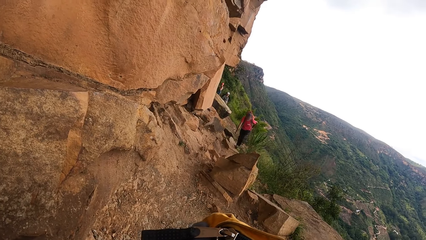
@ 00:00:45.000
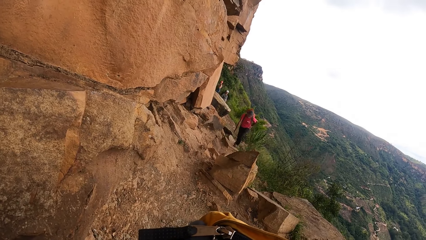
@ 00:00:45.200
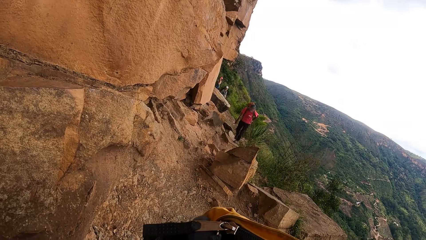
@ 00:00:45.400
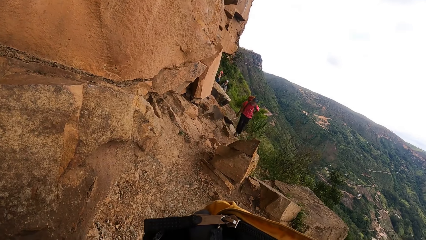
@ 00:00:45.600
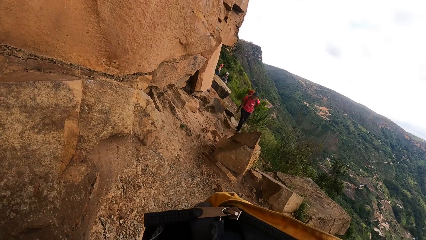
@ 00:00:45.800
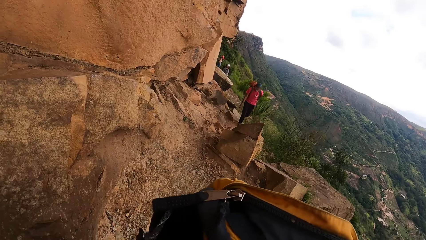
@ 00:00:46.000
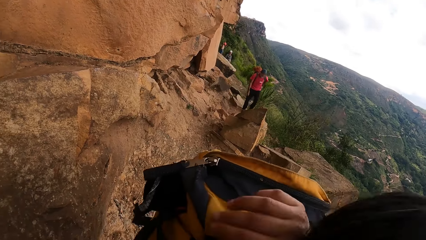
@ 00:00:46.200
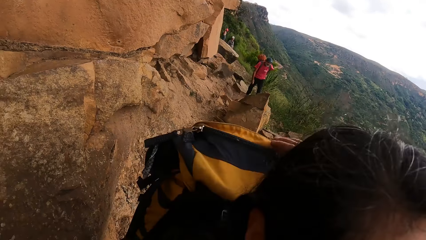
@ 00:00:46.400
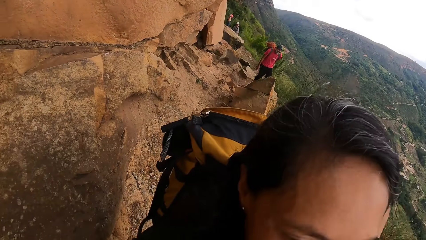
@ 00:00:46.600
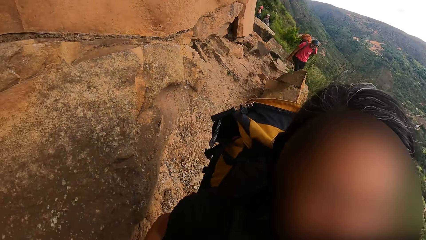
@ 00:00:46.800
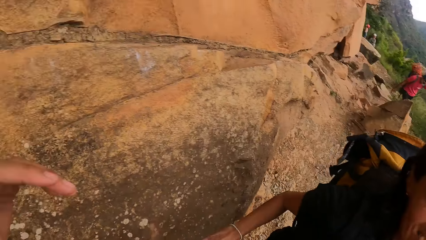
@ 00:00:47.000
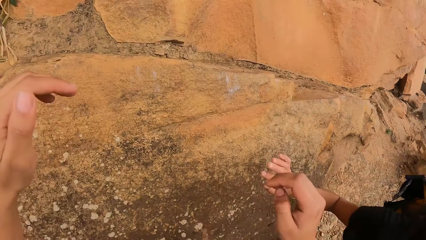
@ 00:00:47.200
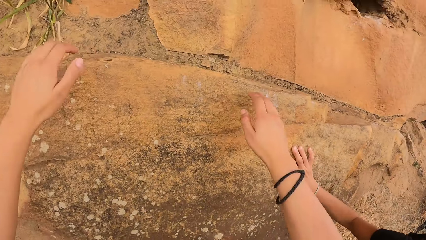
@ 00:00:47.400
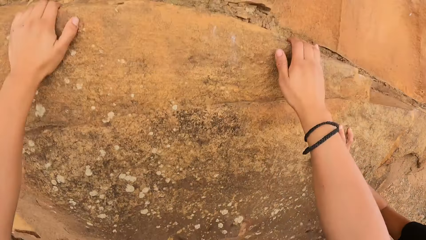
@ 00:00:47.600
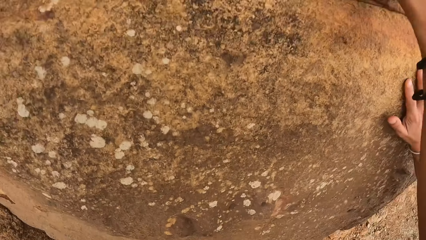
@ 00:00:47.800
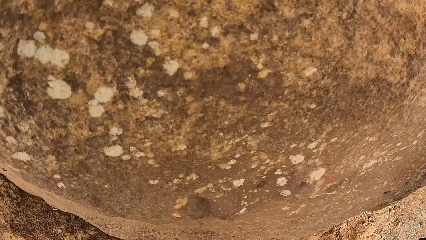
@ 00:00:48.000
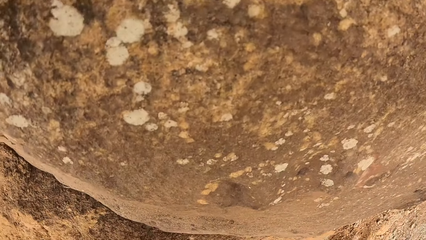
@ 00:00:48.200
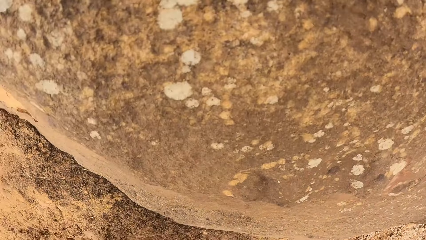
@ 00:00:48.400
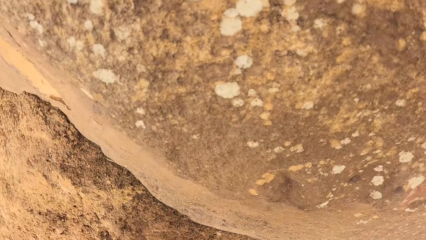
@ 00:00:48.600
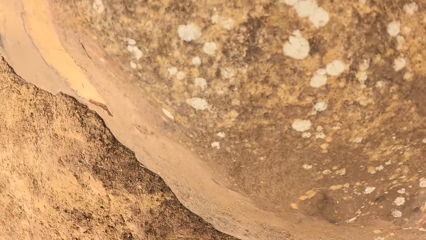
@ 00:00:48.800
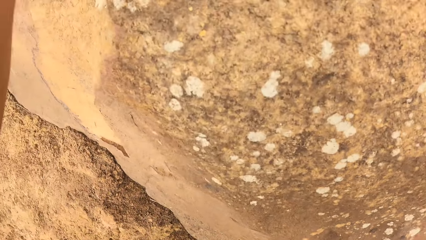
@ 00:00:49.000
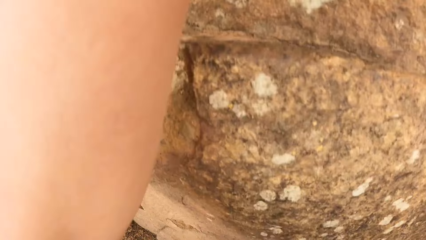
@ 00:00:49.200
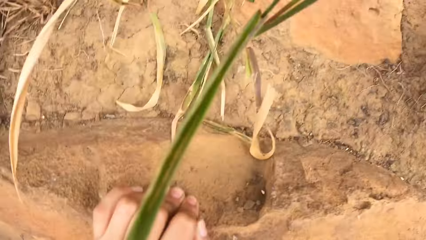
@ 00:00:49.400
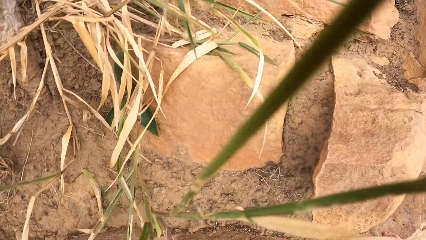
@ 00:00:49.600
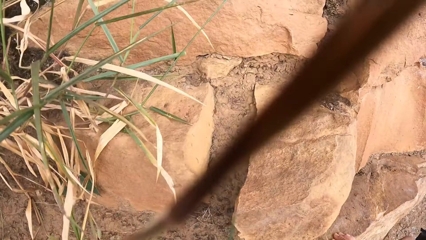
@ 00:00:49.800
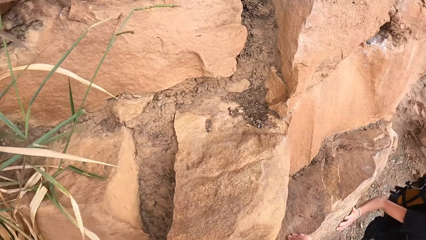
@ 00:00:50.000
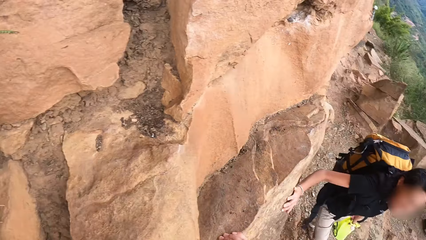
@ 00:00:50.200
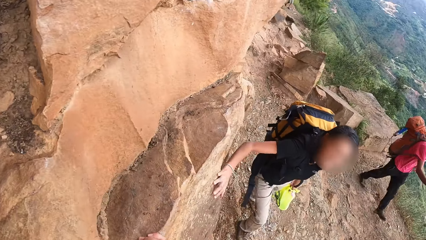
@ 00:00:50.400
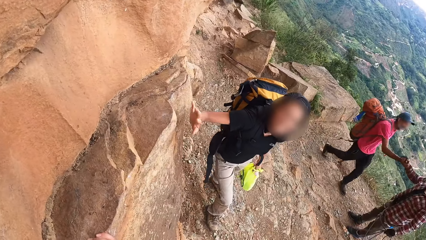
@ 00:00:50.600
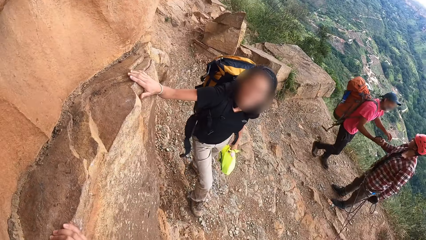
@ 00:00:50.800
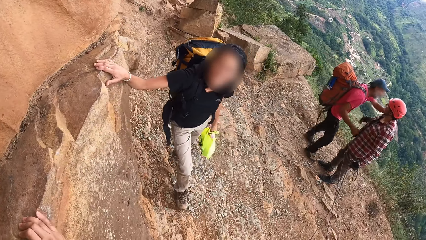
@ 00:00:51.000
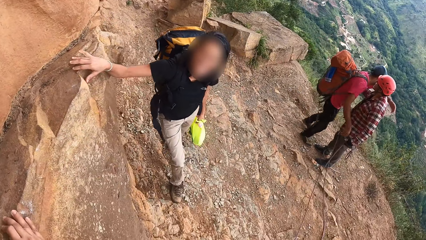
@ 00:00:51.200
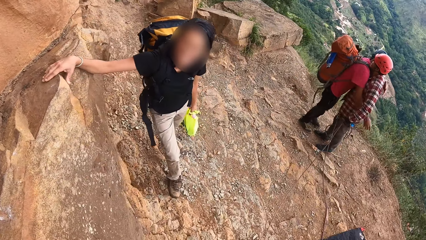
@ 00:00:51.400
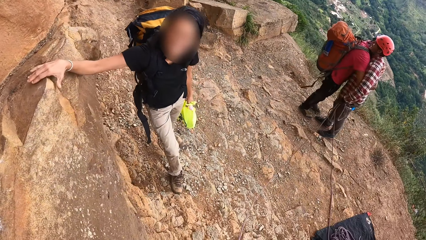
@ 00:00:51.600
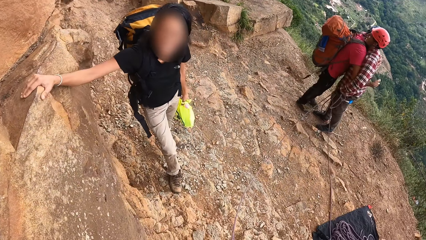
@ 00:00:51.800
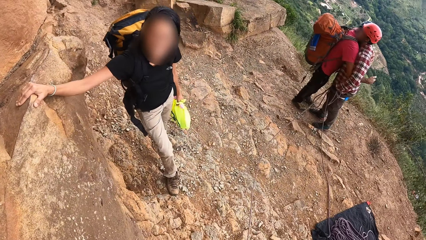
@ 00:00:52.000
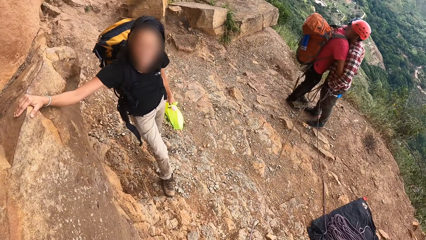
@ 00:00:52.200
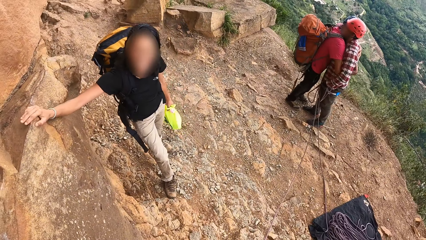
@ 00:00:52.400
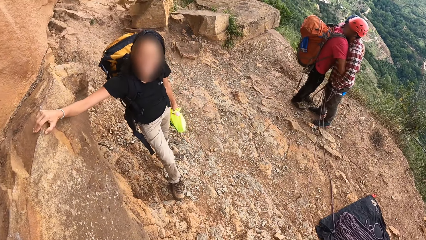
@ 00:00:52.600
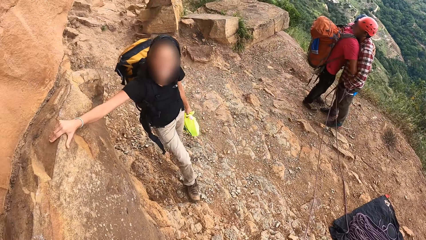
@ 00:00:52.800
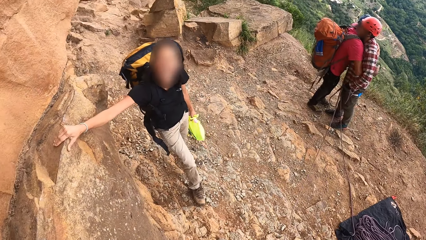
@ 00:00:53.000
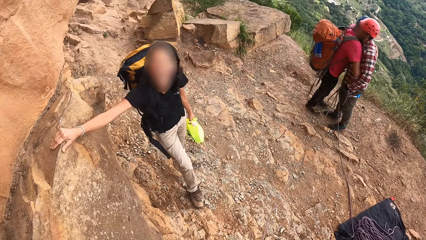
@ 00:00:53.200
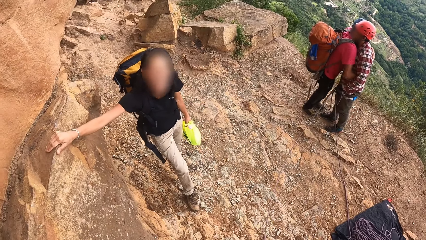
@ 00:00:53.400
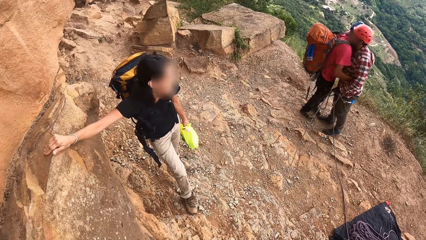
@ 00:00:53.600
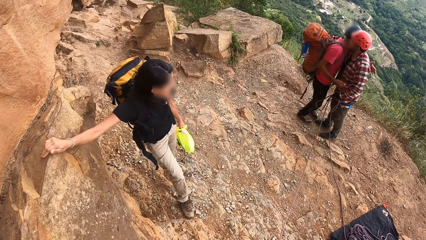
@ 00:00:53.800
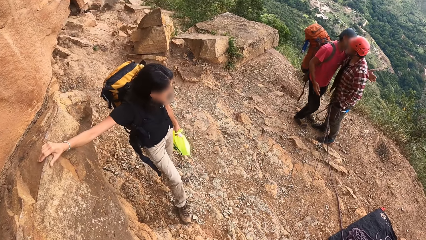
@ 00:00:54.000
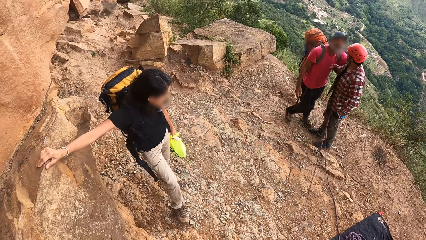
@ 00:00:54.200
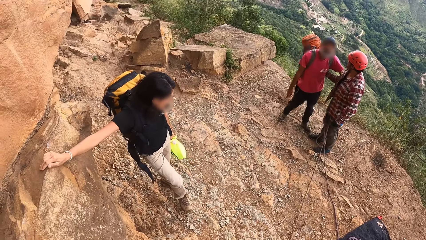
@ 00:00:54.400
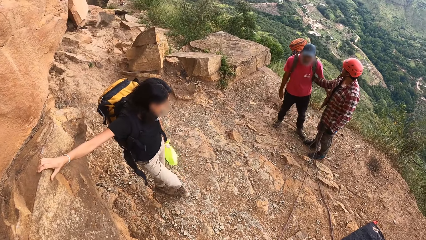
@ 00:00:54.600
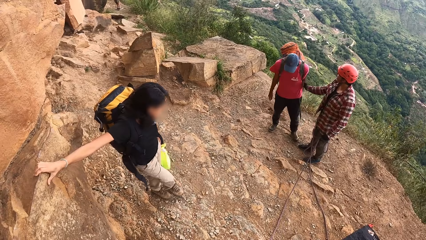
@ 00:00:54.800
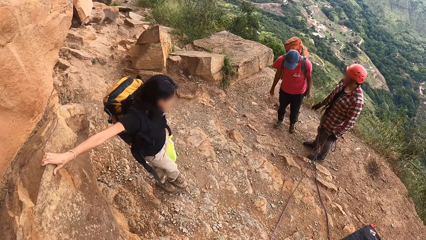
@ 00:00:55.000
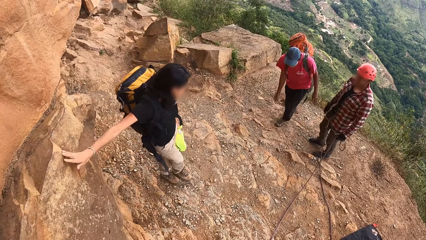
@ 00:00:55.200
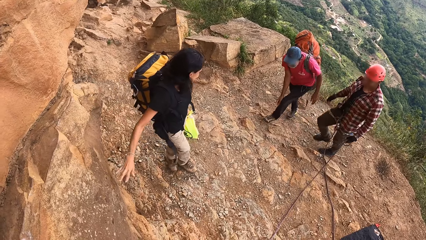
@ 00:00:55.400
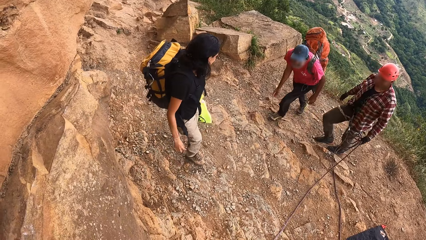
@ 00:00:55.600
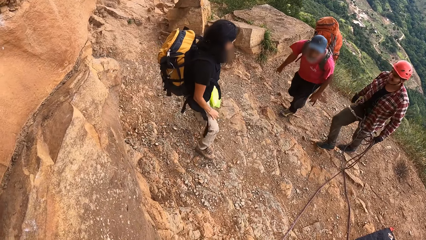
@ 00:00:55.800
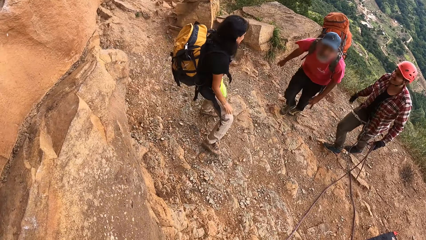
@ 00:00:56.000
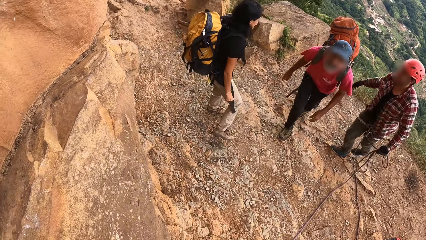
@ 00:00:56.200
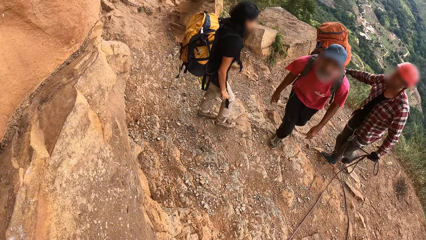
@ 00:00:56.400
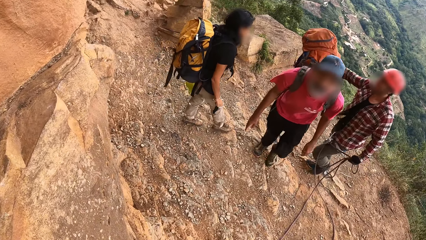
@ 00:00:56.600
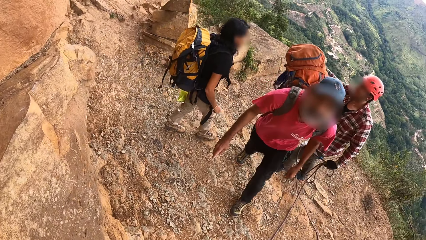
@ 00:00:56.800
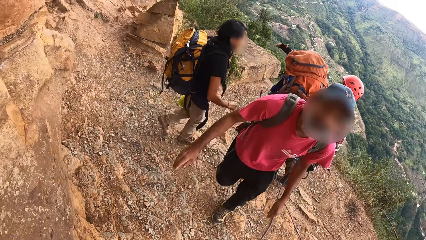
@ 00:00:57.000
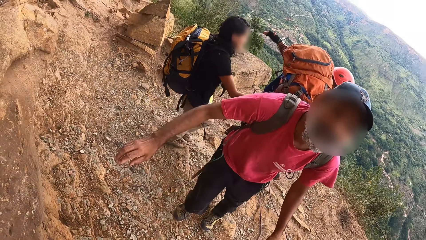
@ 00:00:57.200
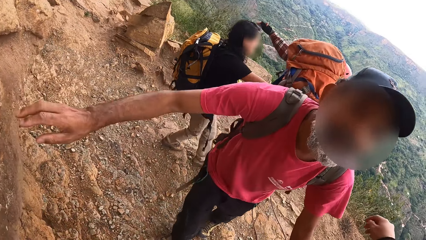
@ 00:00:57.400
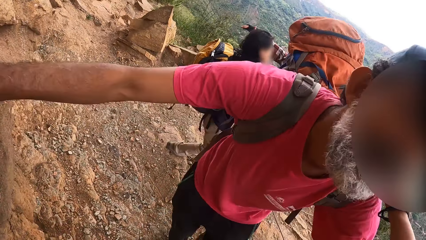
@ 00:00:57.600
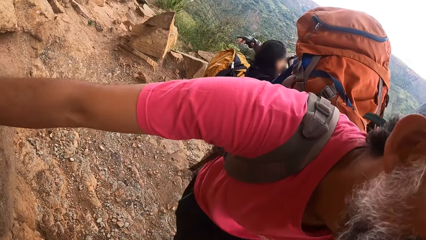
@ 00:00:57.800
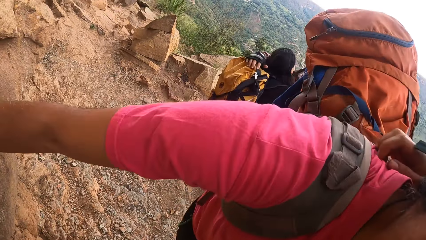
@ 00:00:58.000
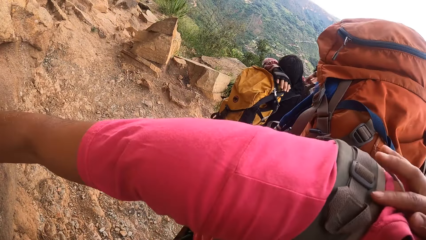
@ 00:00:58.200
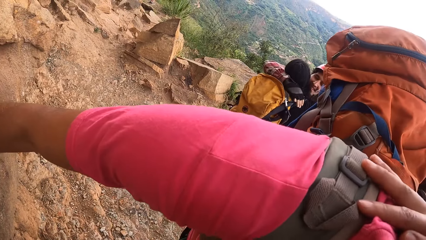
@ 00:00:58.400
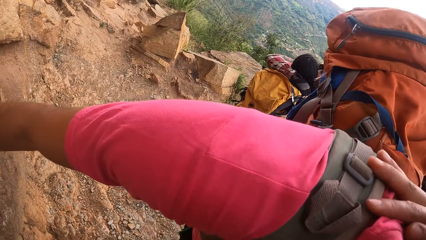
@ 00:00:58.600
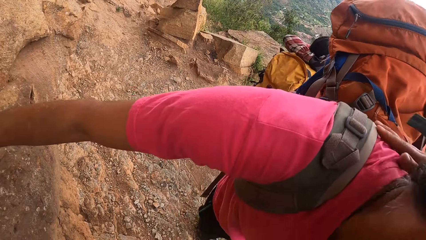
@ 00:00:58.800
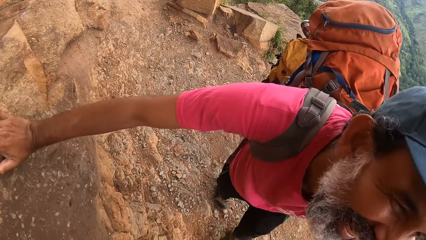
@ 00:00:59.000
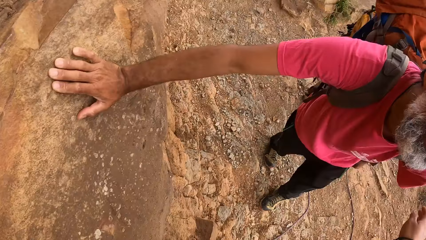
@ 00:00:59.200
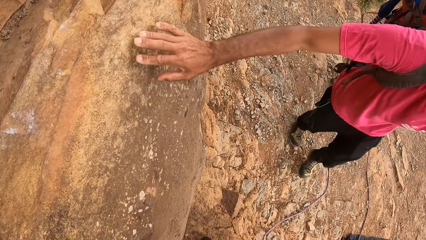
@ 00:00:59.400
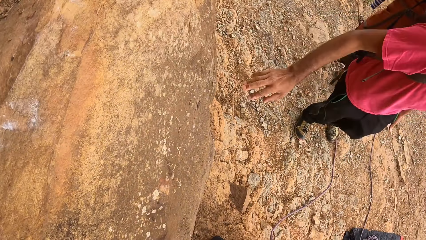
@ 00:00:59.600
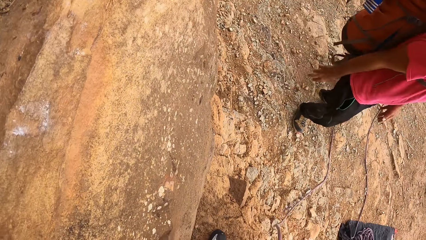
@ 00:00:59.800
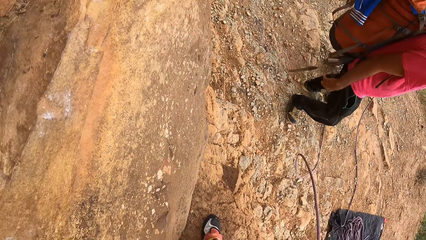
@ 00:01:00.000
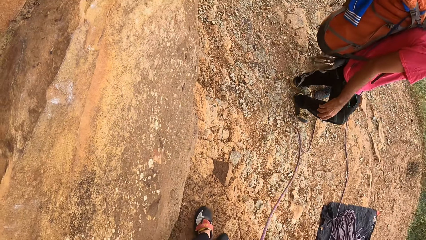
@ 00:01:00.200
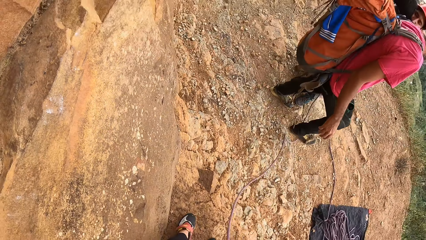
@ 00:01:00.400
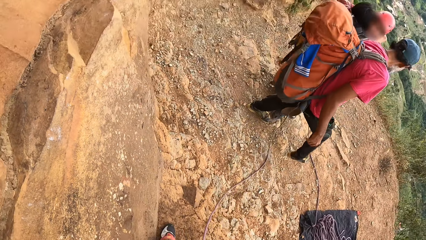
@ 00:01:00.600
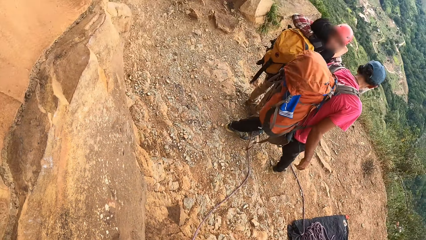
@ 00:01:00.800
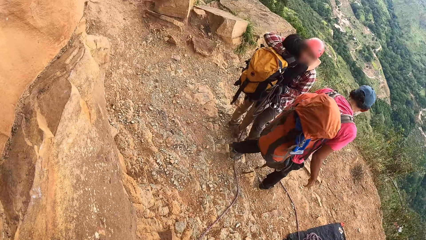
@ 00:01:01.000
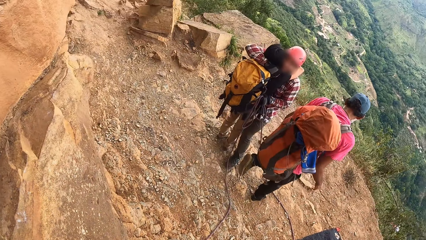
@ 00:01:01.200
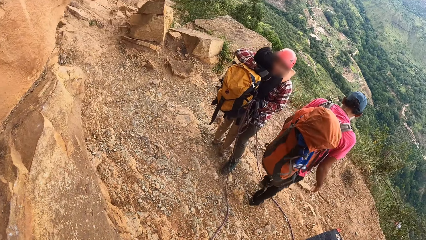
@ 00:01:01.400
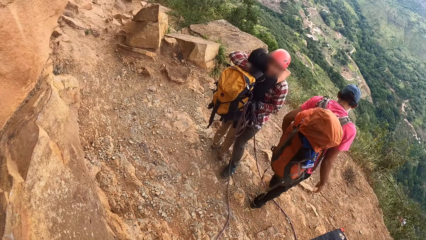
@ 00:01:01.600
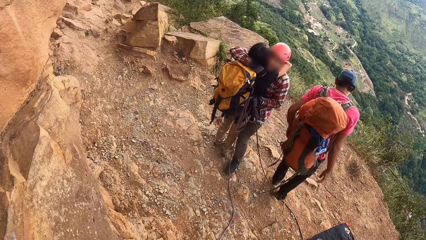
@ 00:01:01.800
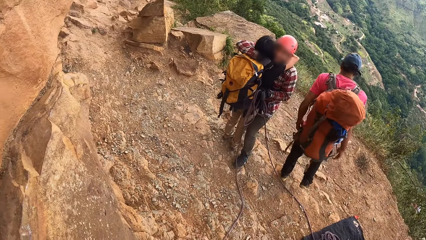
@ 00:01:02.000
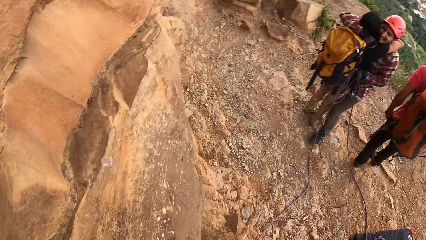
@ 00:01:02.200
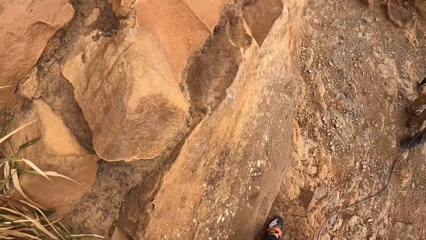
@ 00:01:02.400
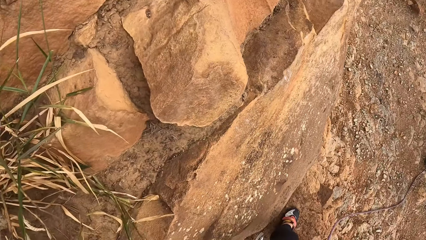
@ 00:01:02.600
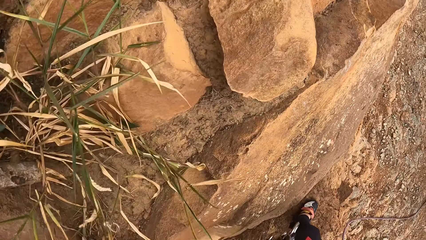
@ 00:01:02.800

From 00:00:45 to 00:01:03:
The camera wearer holds a rock or stone. A person puts a hand on the stone. A woman holds the rock. The person walks around the mountain. A man hugs the camera wearer. The first person hugs another person. The camera wearer pulls a rope and looks around. The man walks around the mountain.
